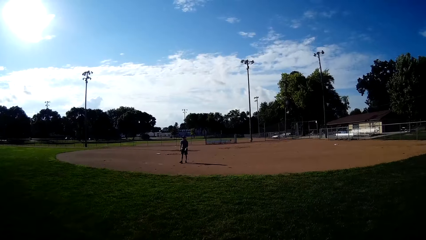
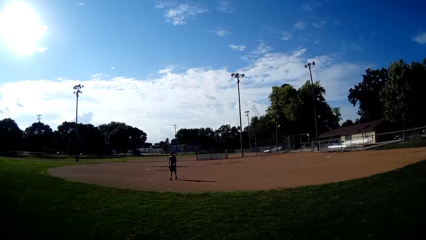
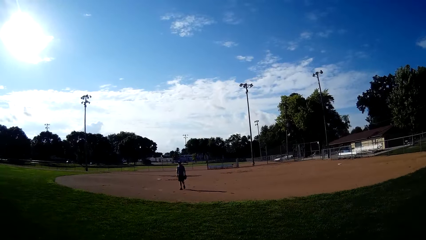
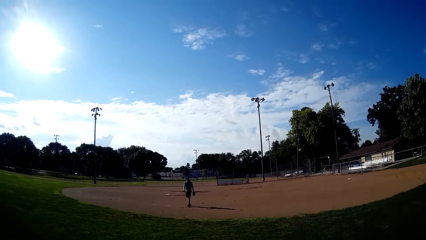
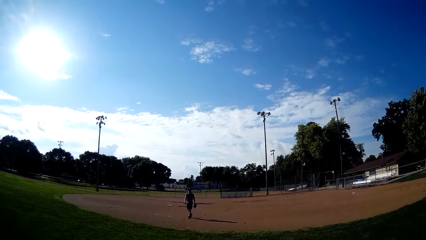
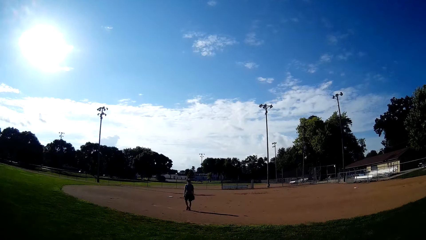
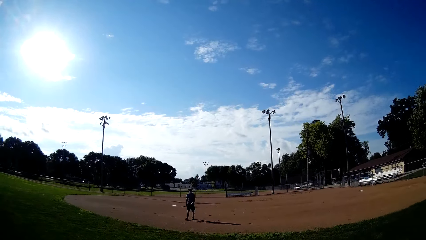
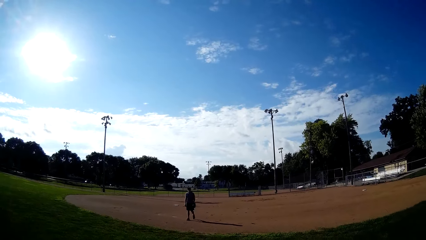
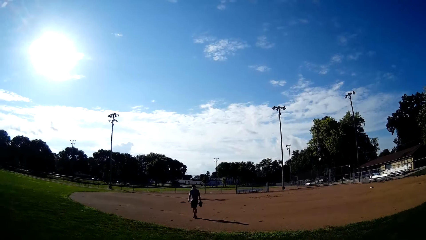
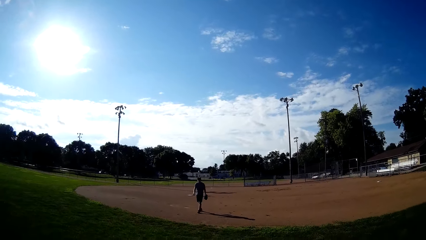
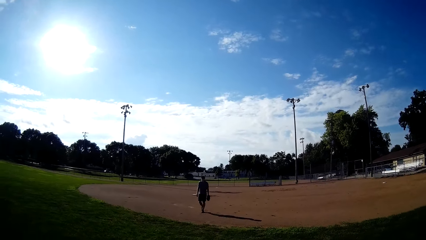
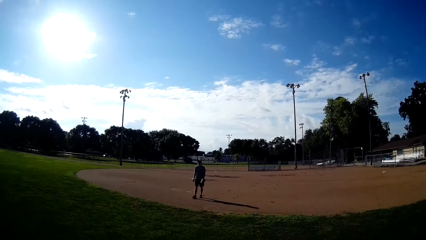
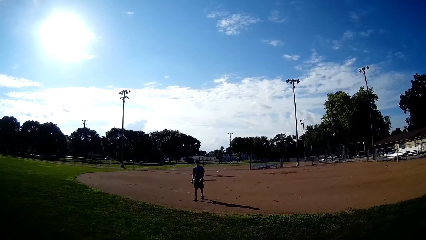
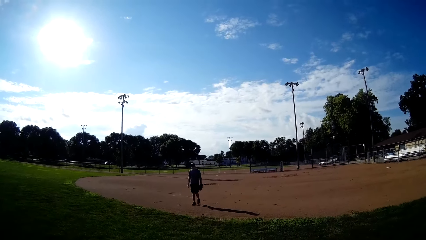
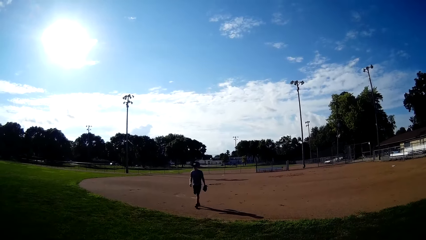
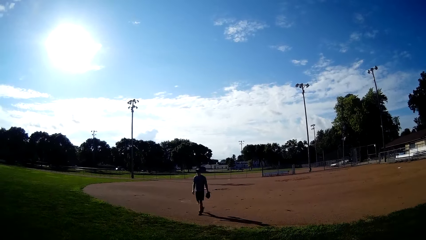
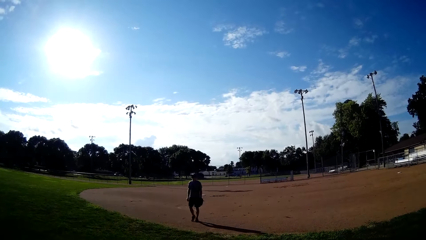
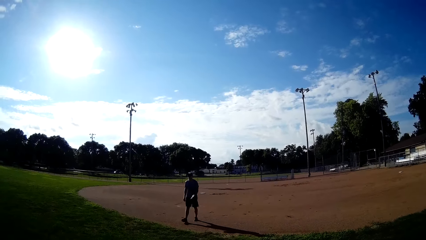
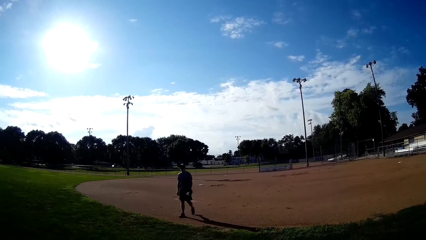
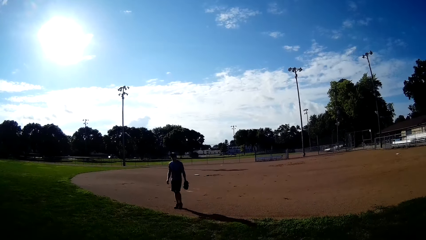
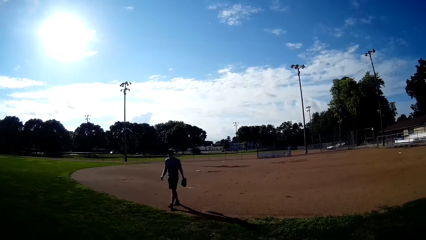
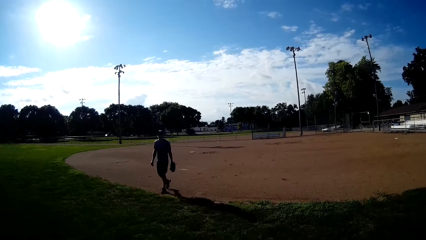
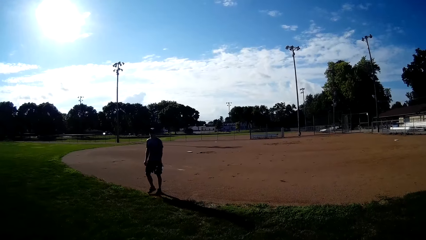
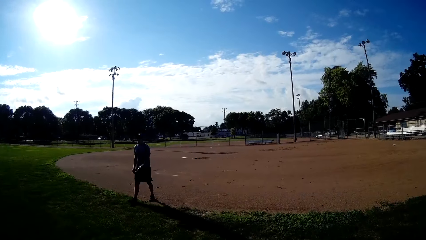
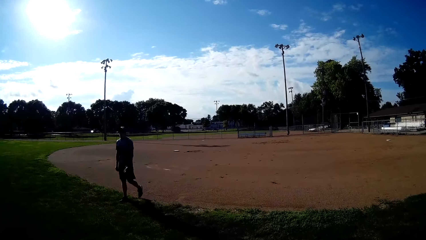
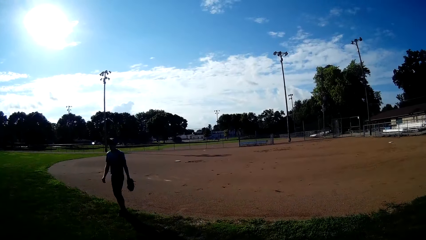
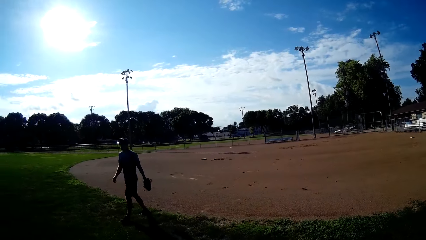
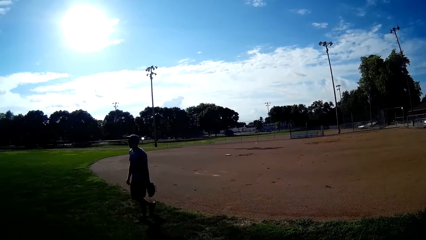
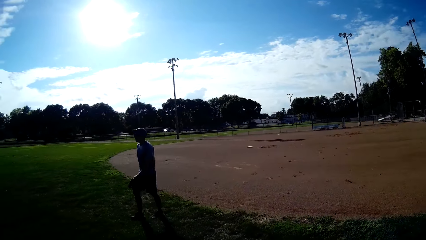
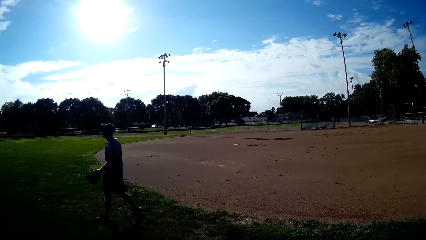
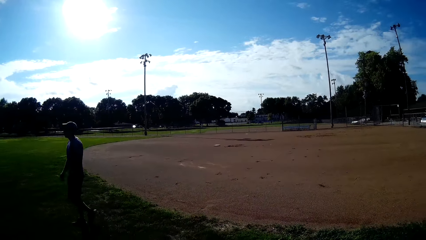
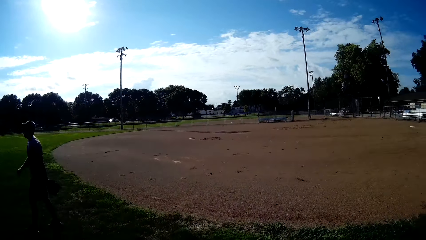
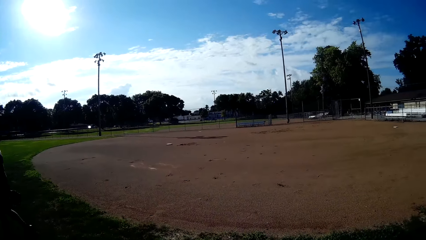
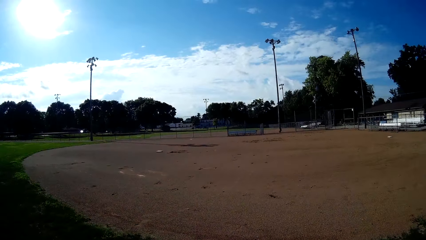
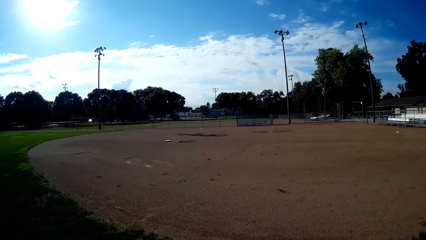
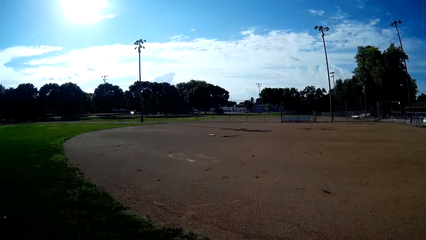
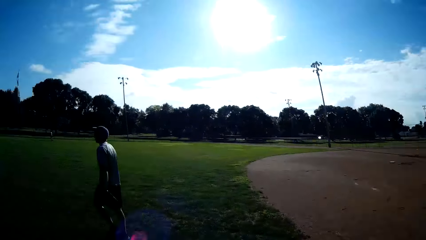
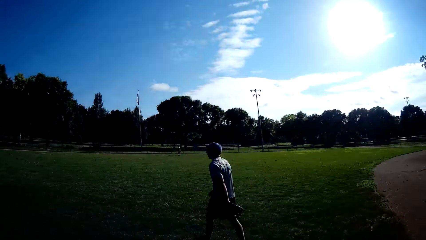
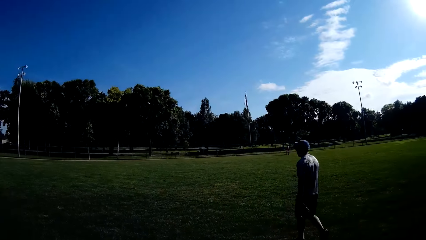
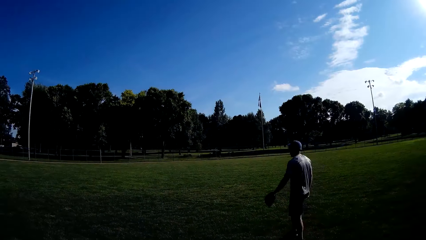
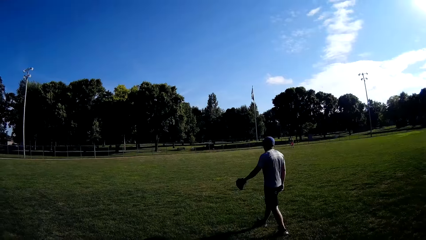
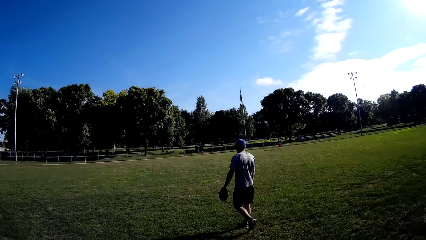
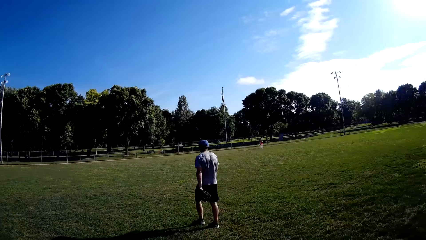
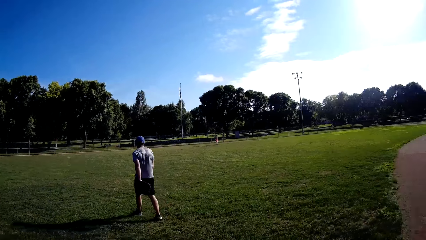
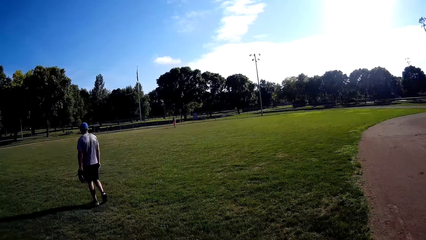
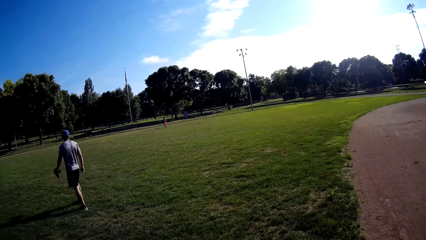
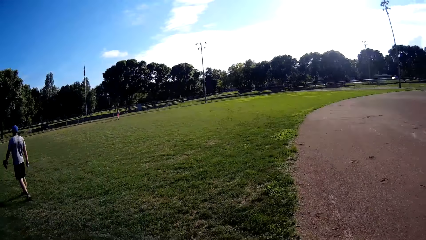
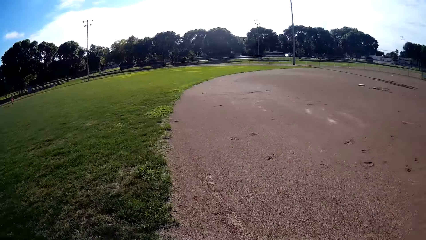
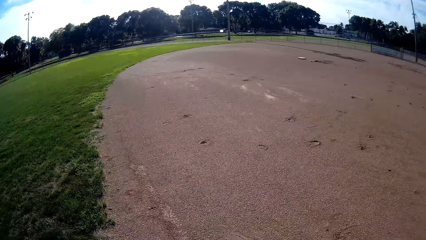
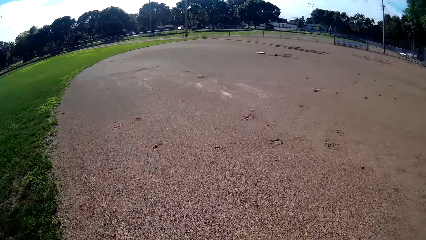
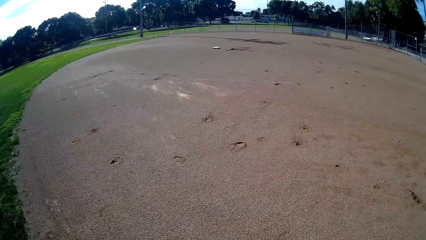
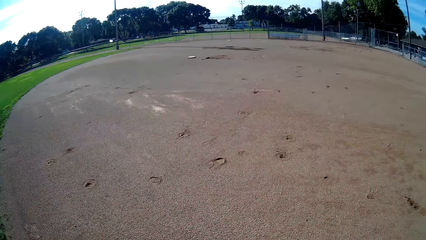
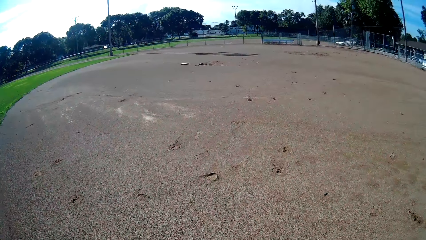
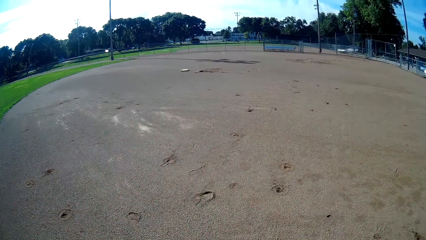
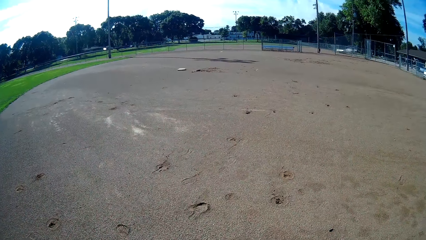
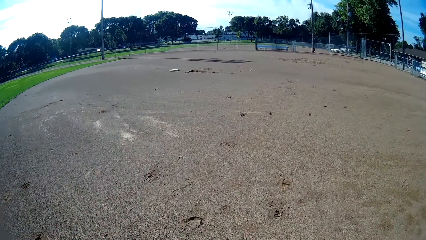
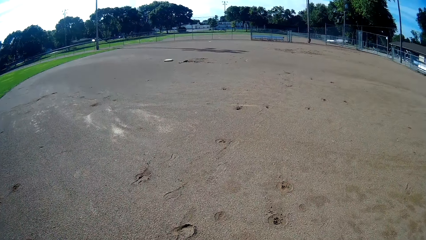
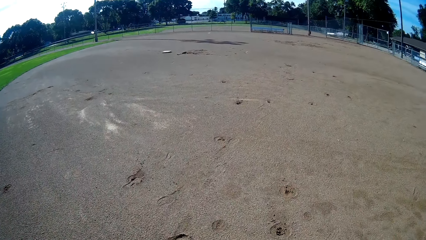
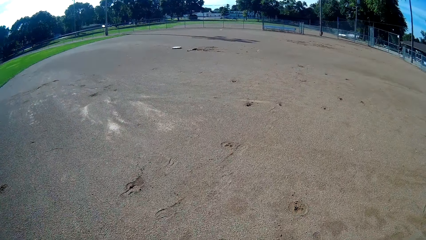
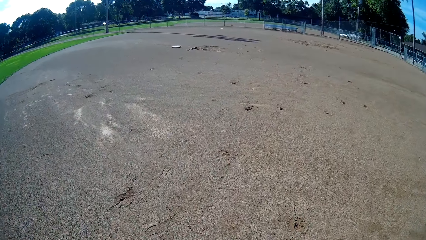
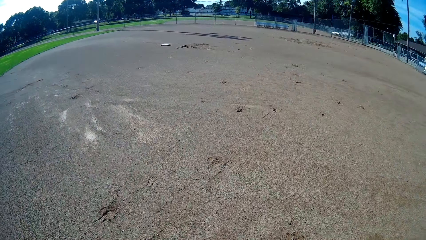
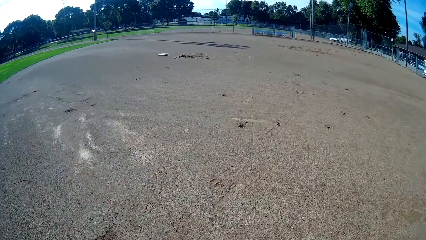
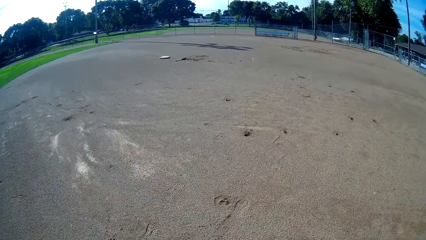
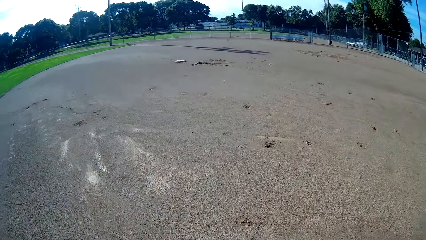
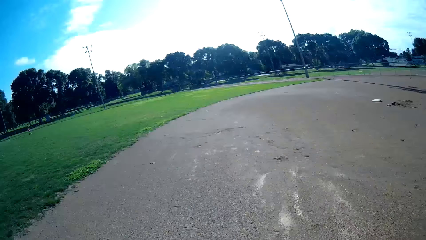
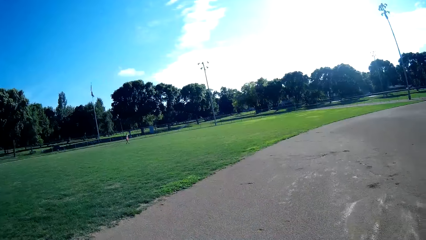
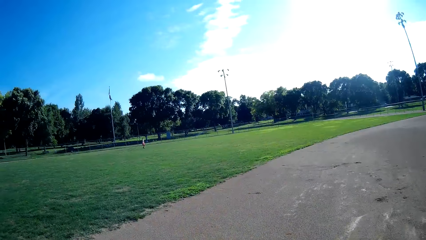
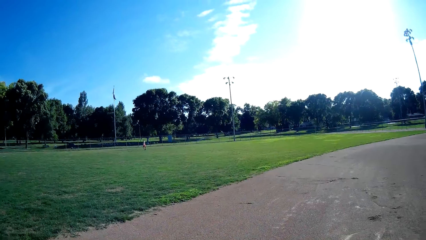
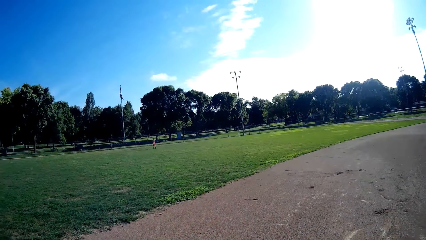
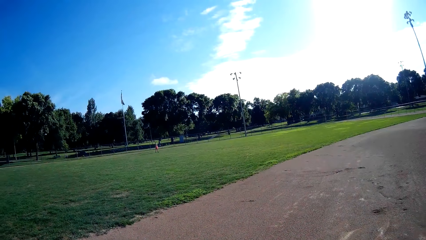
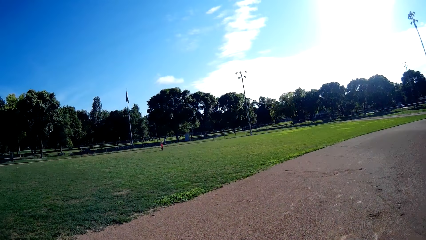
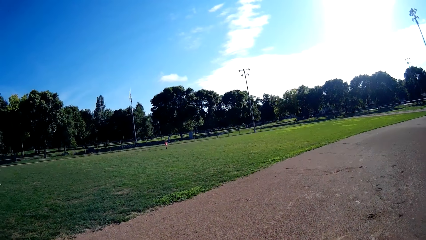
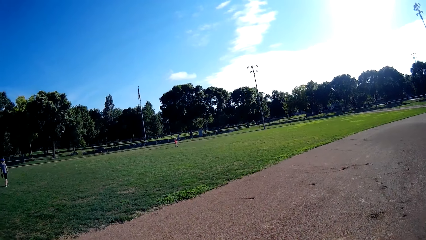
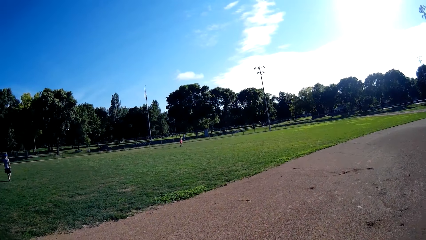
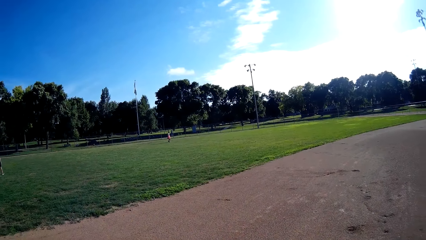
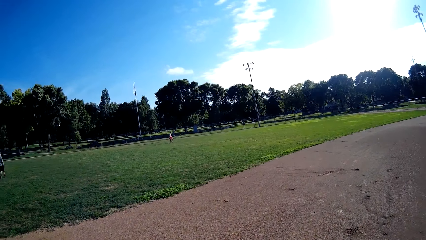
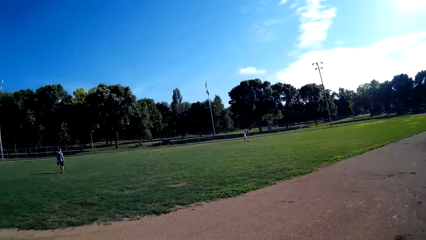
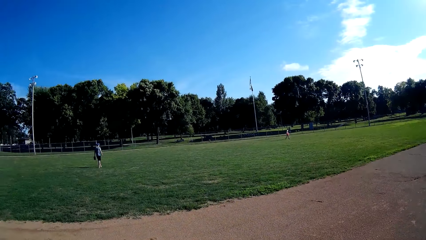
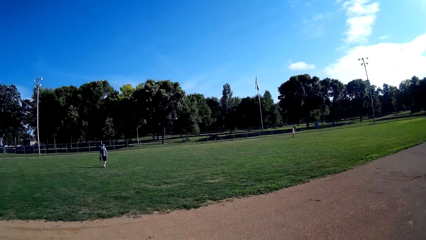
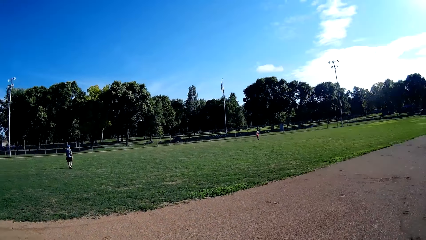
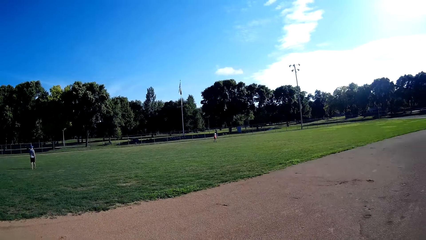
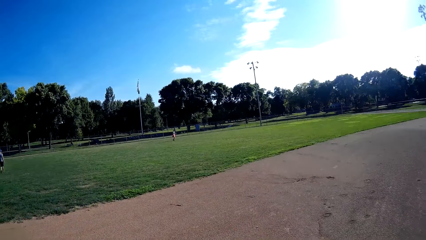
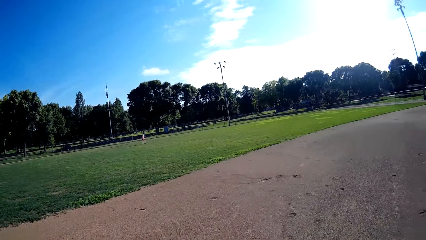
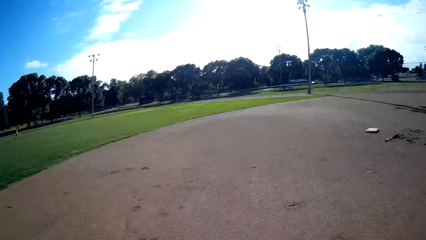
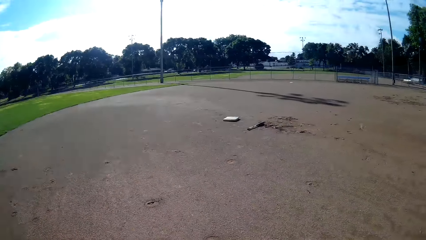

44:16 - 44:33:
A man talks to the camera wearer. The camera wearer looks around. They look around again.
